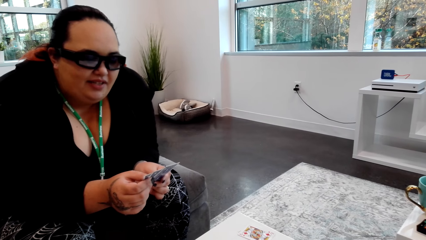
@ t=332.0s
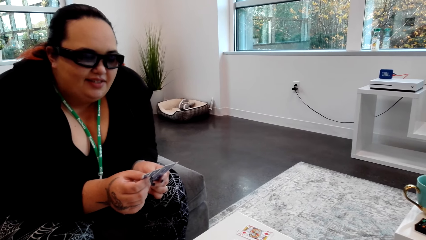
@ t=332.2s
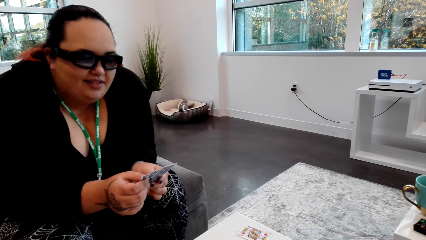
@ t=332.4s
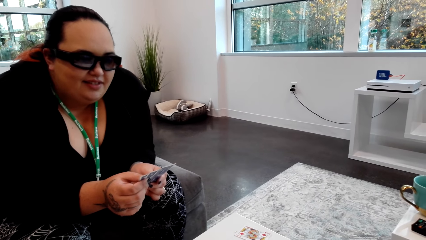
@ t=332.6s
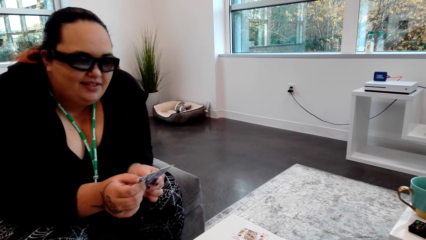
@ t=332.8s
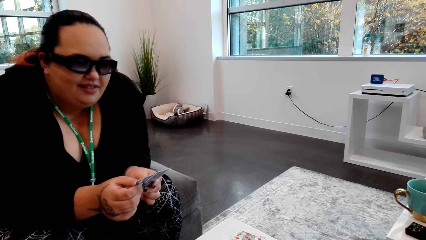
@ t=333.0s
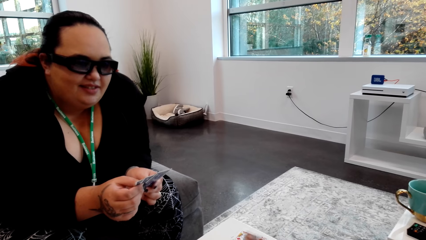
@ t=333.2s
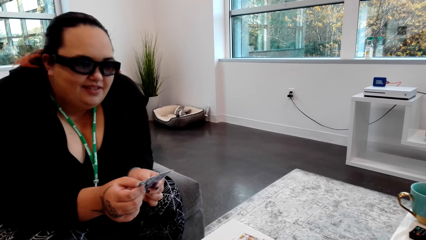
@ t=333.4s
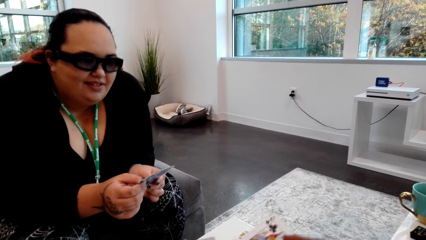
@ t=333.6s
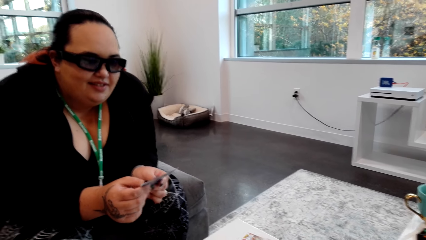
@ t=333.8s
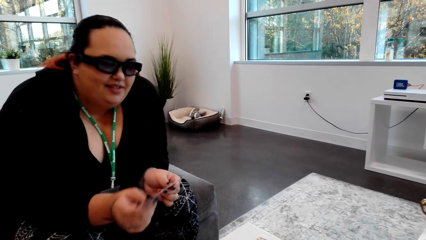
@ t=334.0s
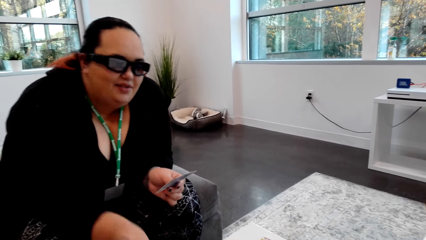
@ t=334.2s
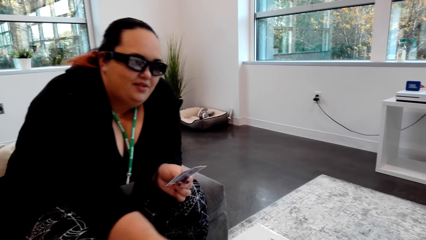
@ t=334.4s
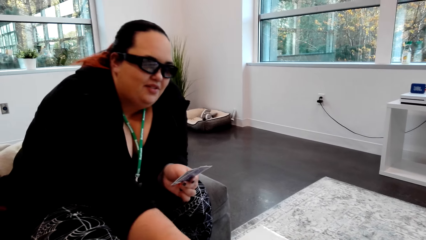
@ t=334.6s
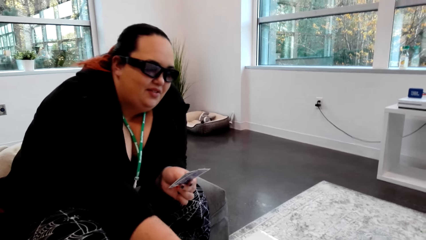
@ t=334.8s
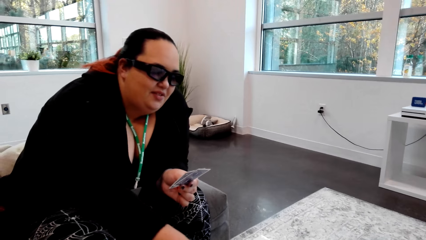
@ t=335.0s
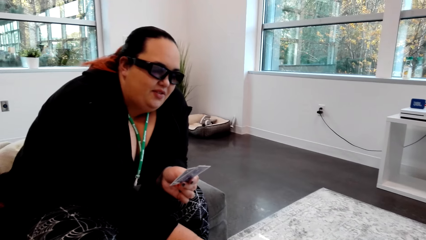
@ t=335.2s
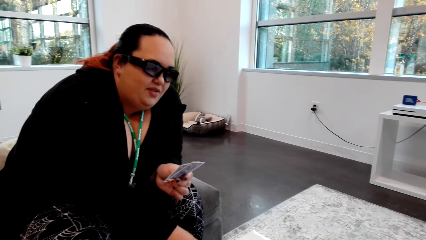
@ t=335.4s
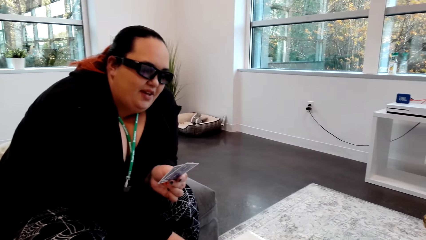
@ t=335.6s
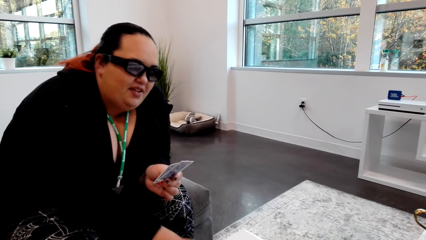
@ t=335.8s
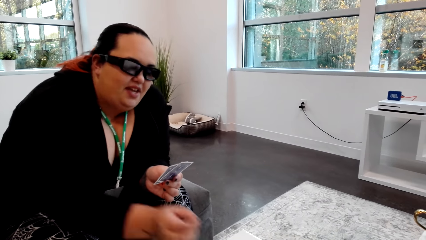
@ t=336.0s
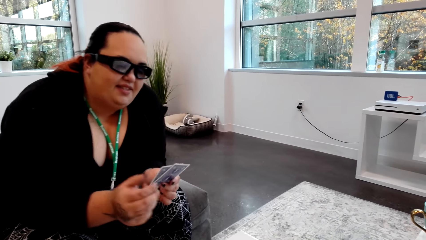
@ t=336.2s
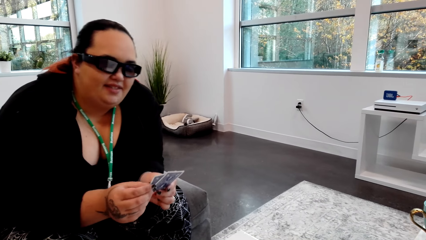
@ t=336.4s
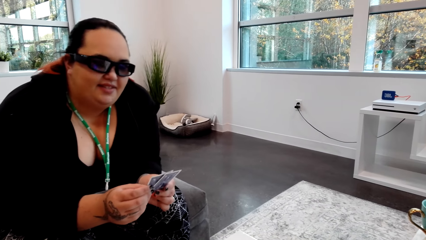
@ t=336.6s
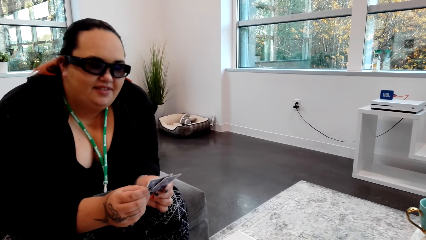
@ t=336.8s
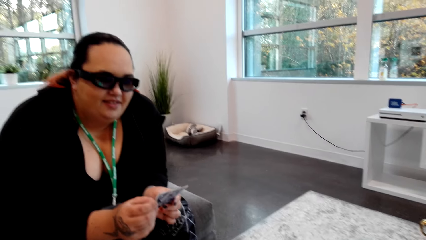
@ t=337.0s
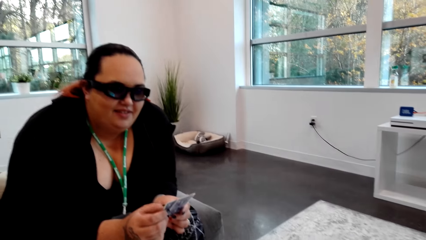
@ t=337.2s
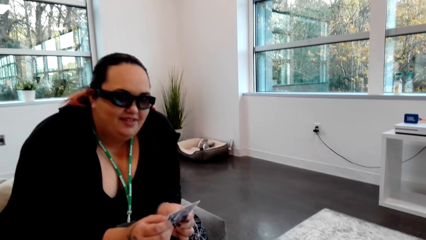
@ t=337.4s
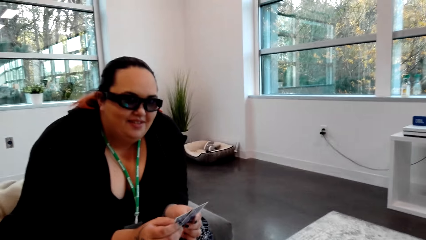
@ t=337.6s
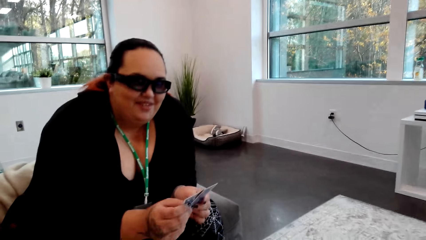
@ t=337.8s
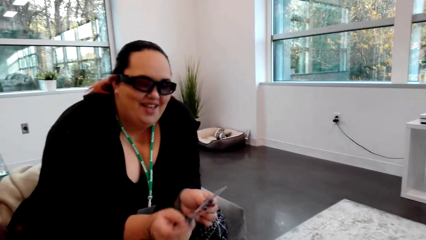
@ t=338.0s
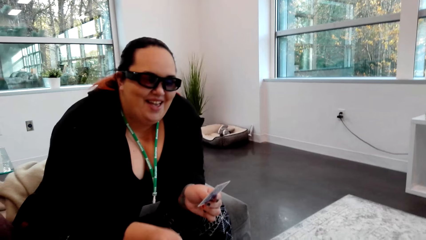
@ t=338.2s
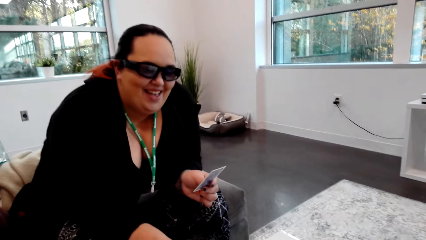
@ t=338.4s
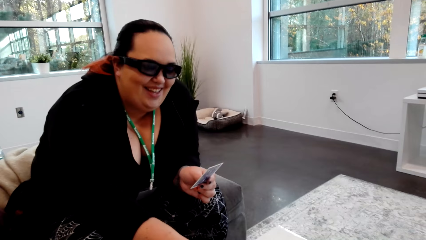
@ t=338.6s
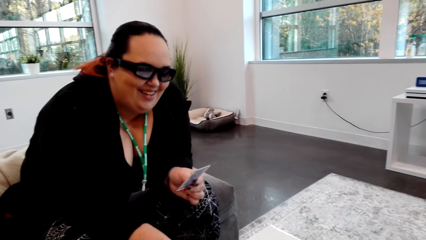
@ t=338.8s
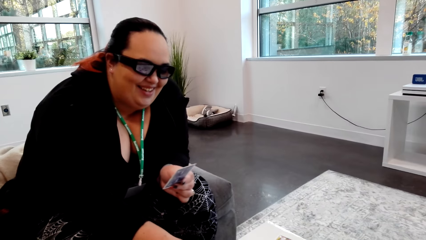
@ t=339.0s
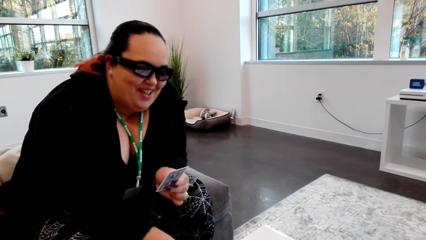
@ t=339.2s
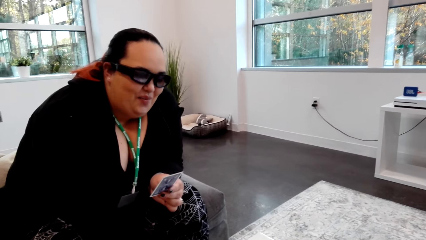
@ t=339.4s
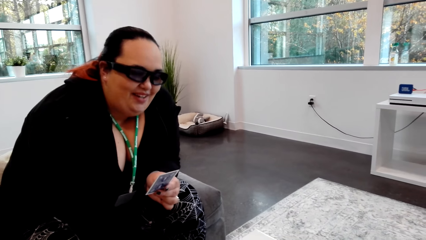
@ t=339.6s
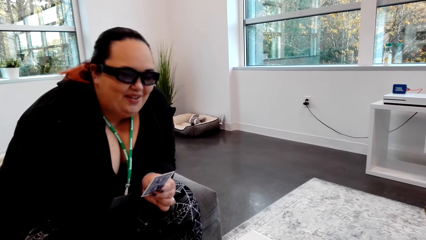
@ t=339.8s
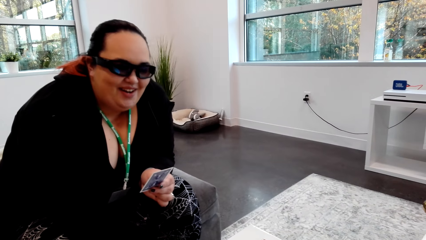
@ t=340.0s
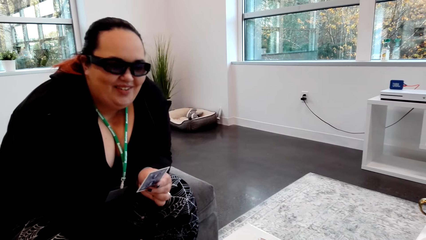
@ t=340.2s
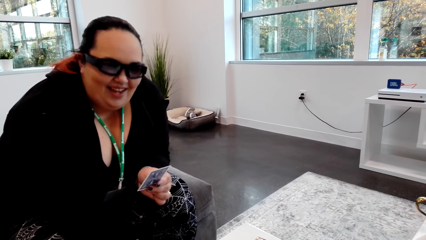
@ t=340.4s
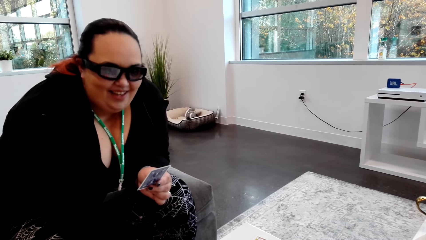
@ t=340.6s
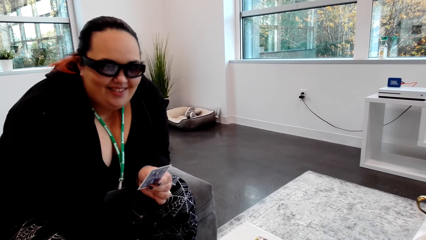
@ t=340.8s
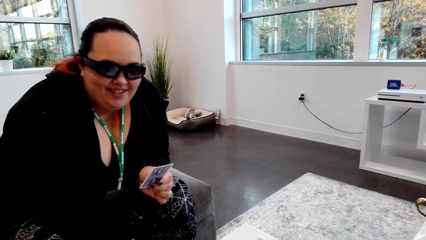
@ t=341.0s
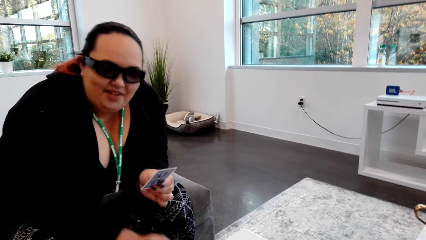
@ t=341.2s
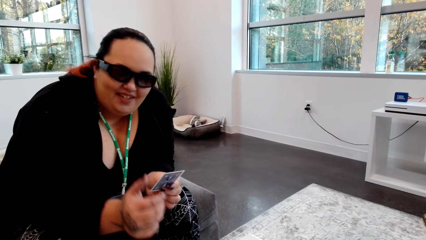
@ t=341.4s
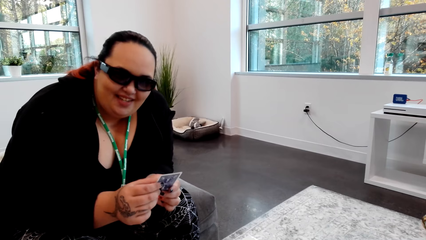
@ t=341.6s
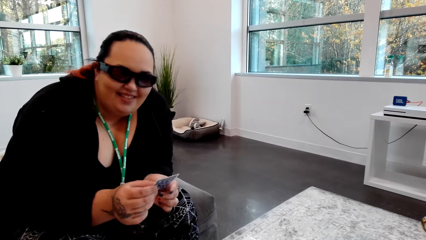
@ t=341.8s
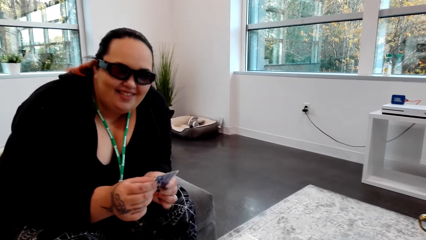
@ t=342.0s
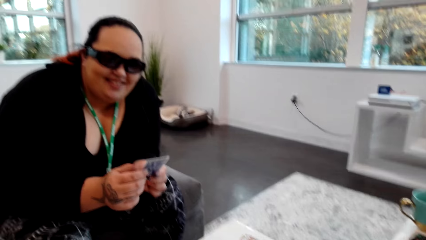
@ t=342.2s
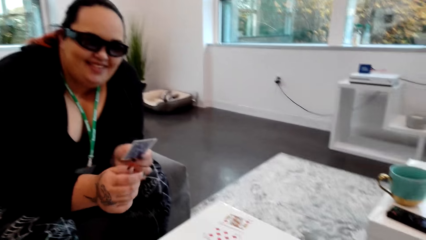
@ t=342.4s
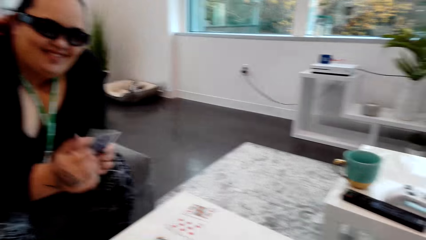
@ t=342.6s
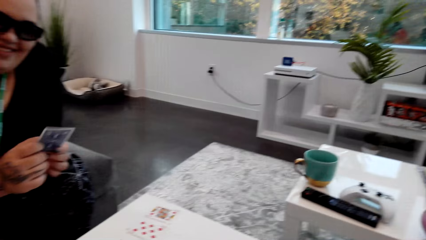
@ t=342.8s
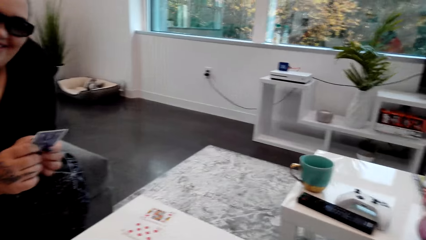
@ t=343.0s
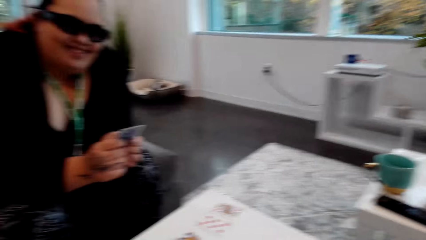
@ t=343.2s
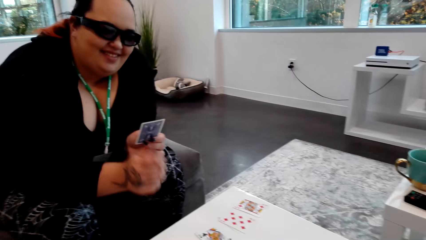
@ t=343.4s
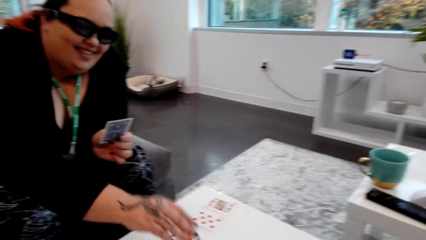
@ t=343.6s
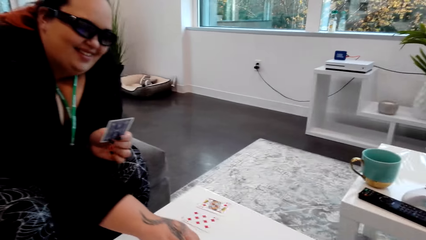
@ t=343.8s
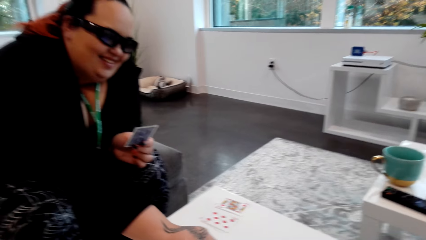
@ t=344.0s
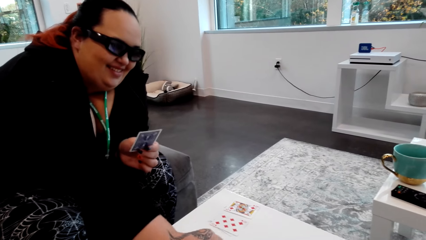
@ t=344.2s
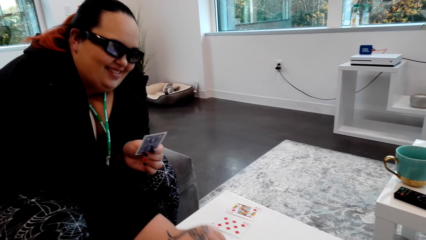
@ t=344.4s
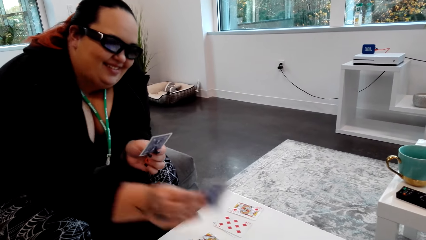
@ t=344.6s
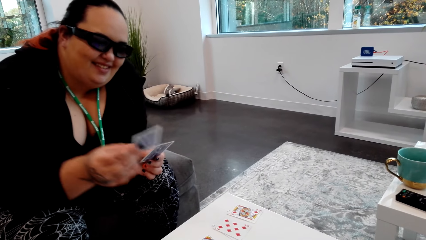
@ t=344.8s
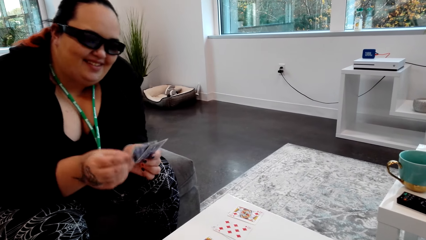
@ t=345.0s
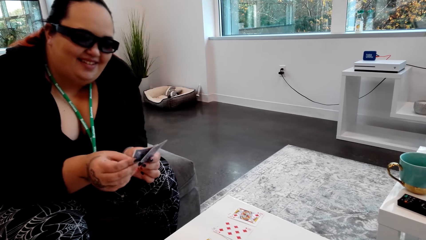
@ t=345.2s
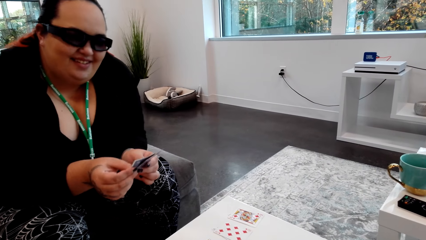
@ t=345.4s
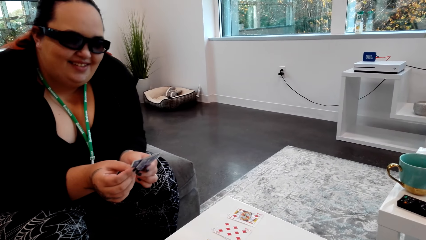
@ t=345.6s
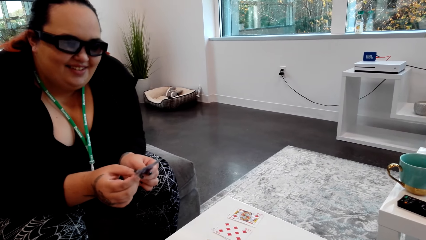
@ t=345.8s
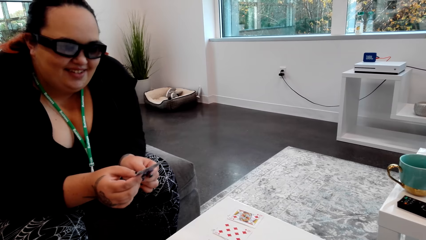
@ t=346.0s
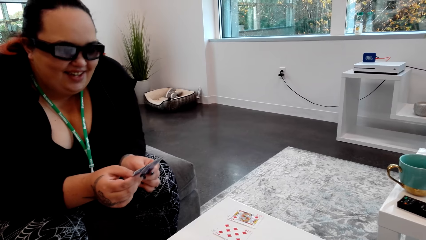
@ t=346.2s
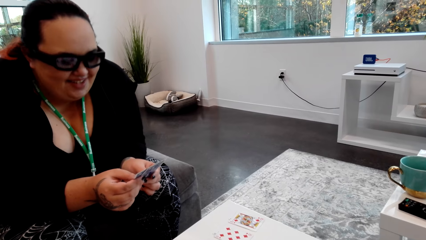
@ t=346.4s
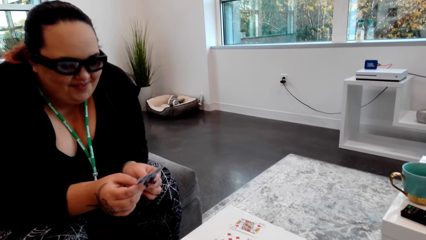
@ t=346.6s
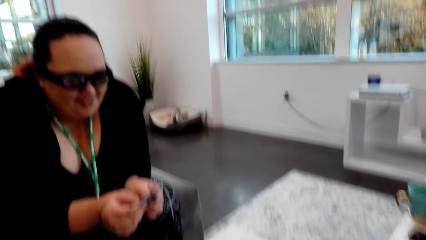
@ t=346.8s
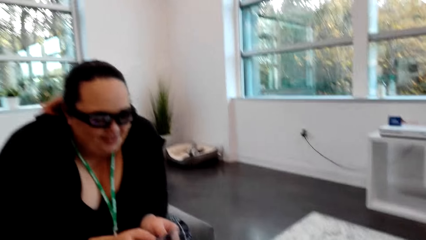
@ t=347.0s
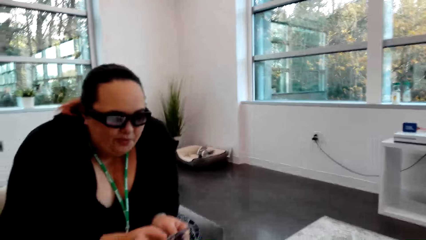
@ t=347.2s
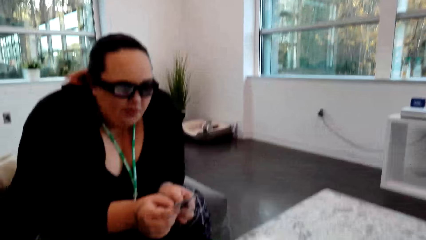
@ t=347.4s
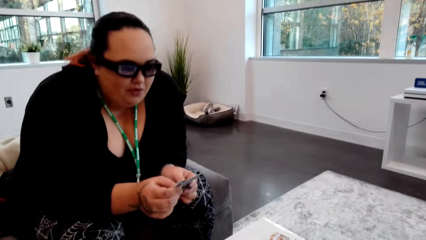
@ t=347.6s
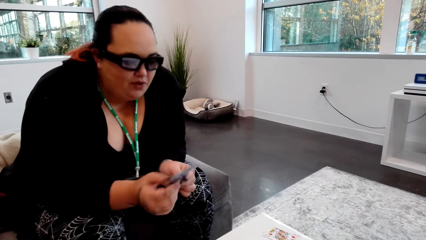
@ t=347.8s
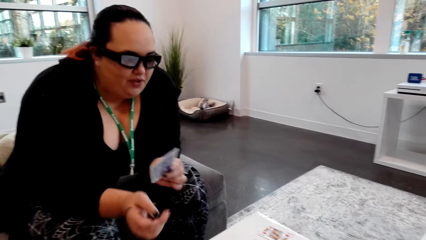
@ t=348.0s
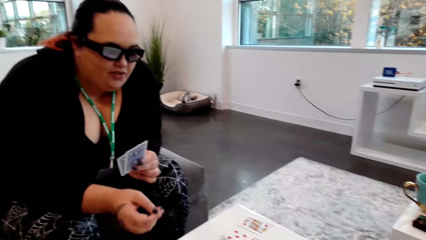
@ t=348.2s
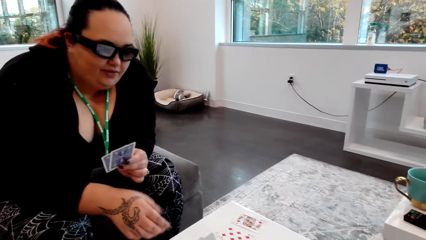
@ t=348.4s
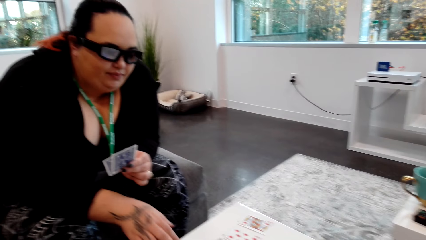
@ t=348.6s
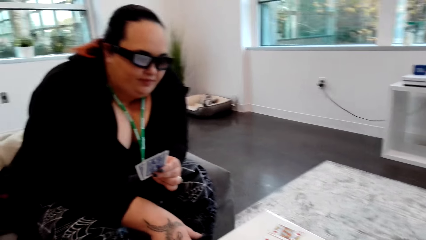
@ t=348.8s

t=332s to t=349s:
The lady plays a card on the table with her right hand. The lady converses with the camera wearer. The lady plays a card on the table with her right hand. She picks a card from the table with her right hand.
